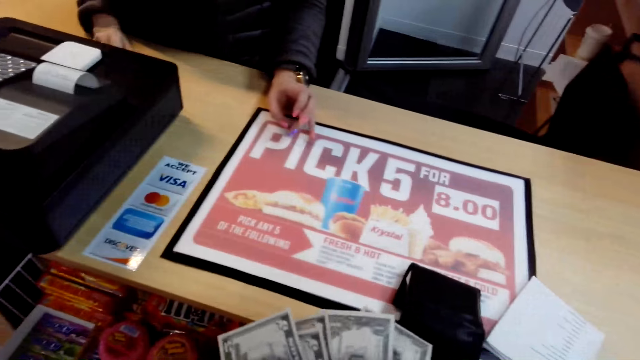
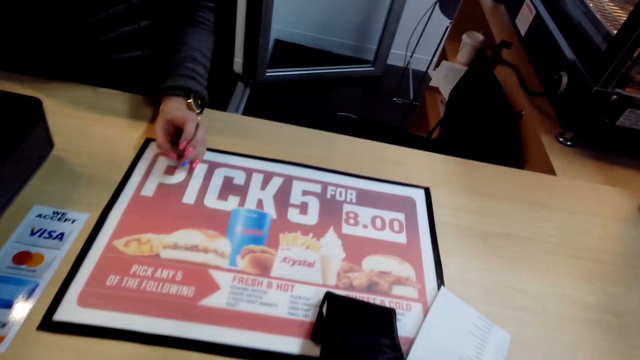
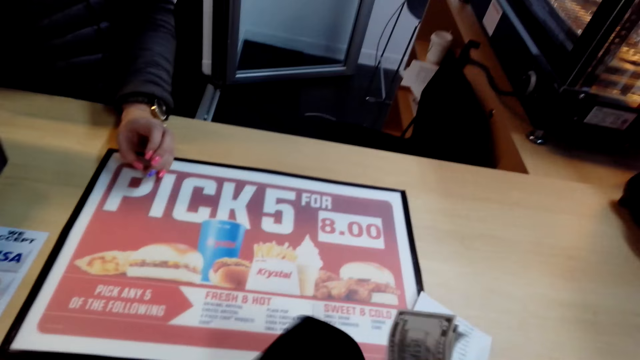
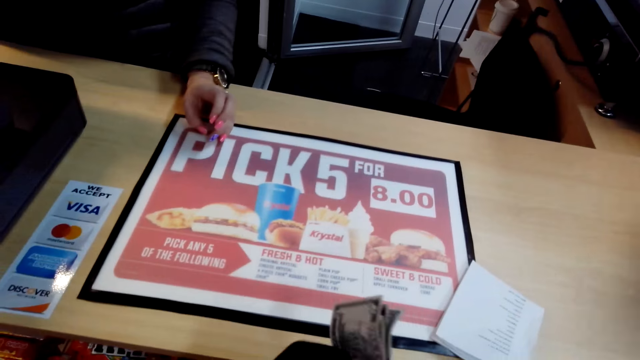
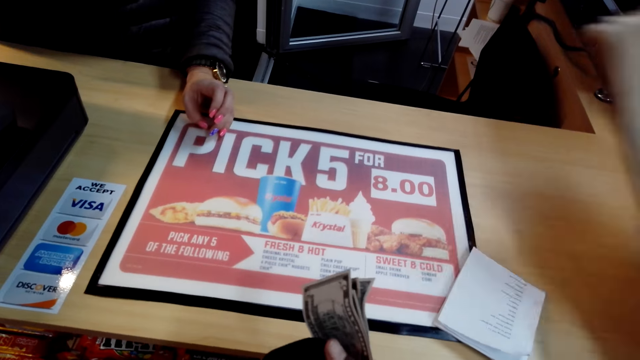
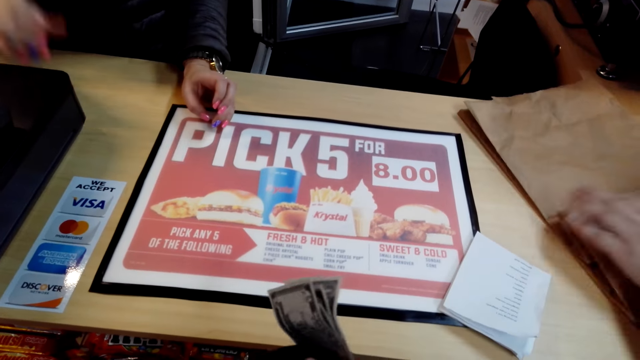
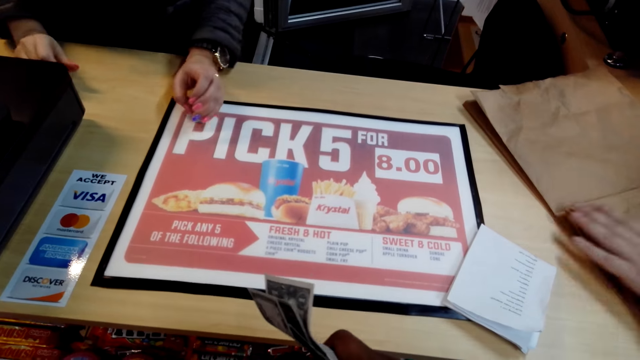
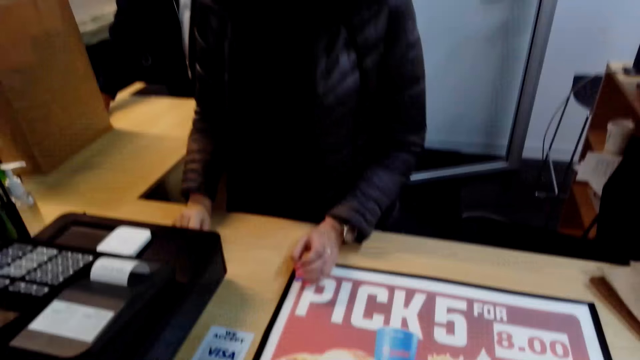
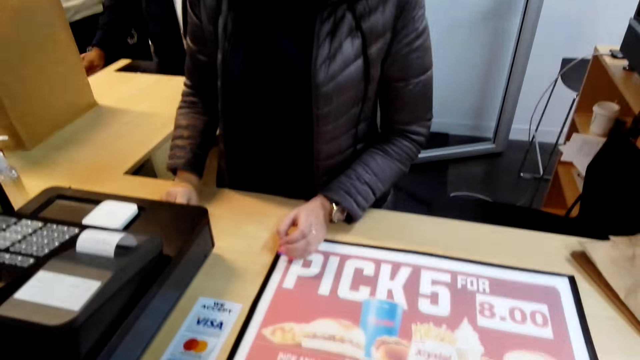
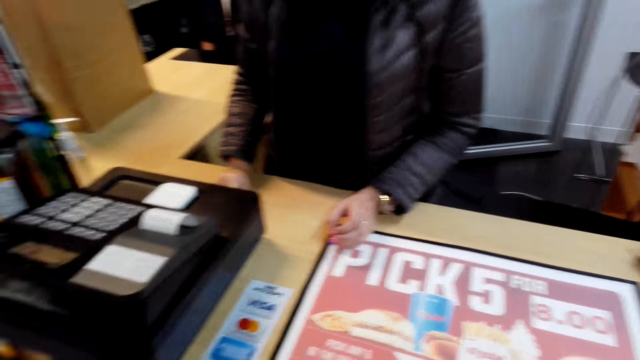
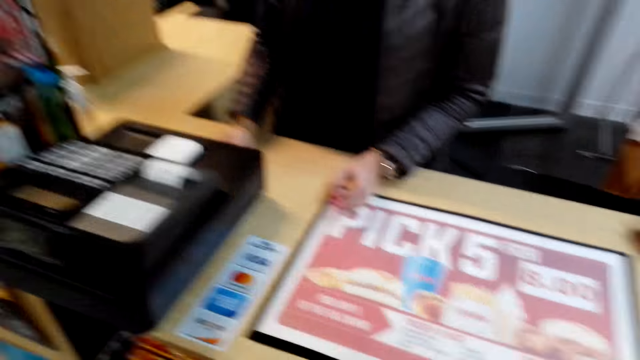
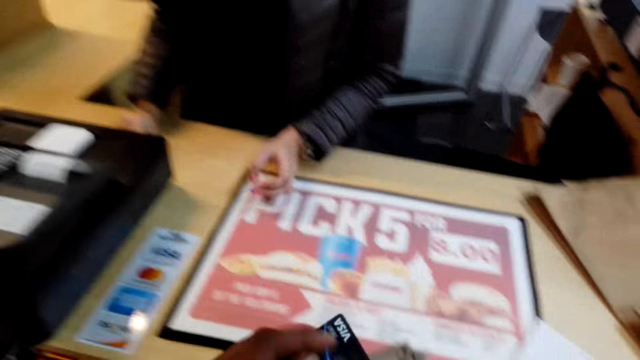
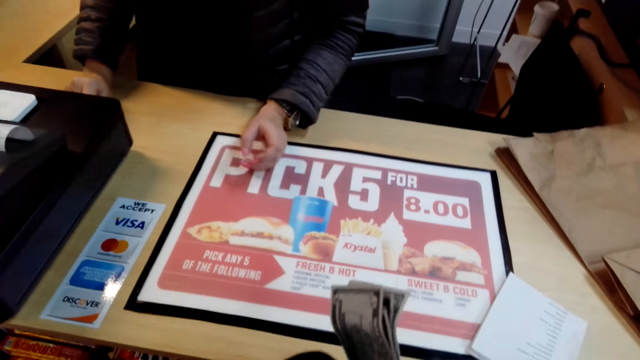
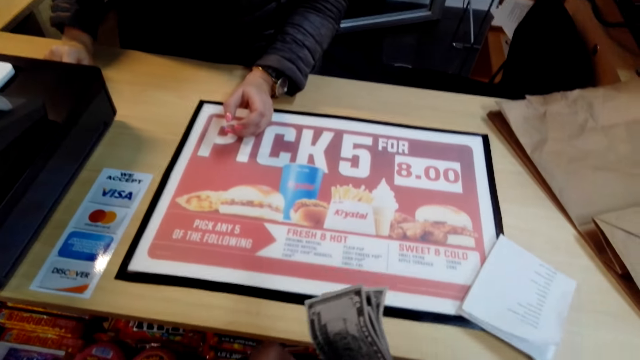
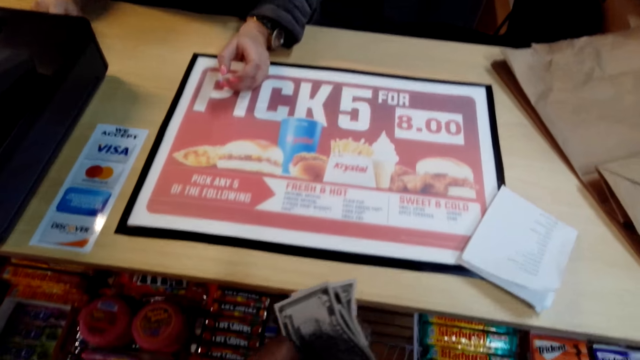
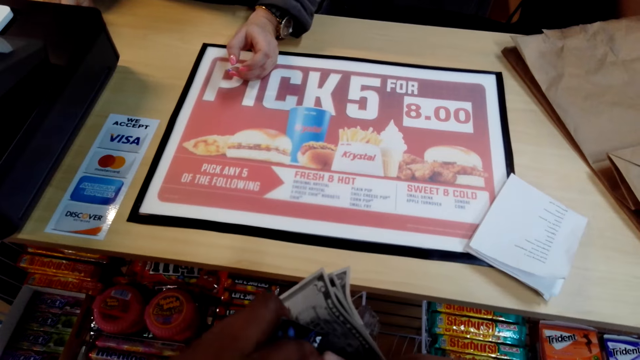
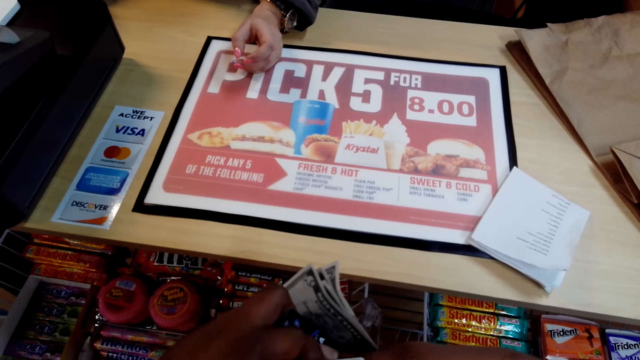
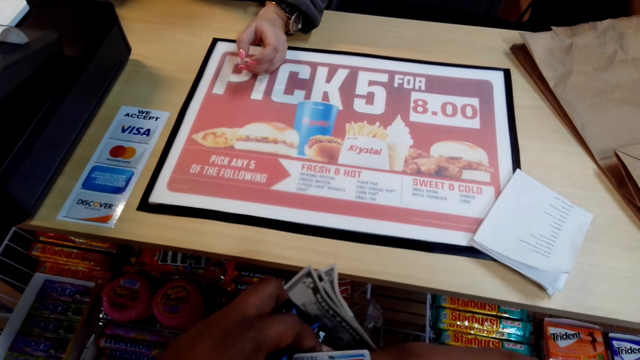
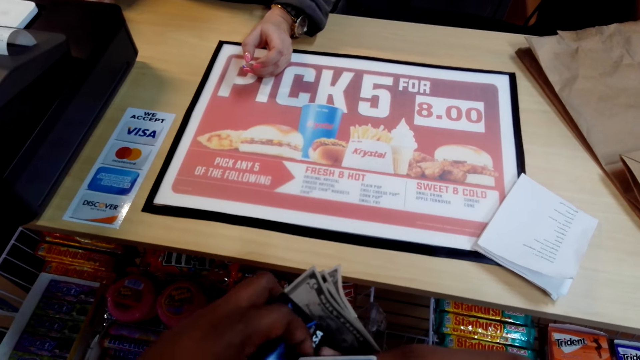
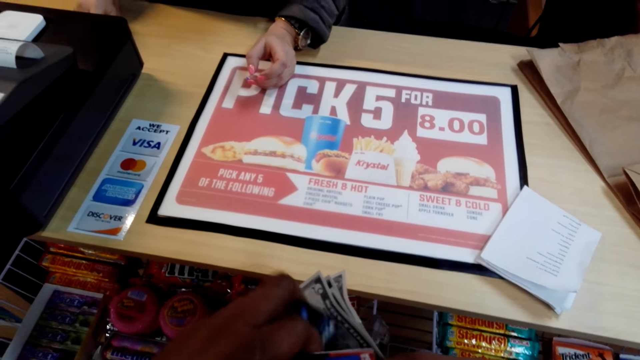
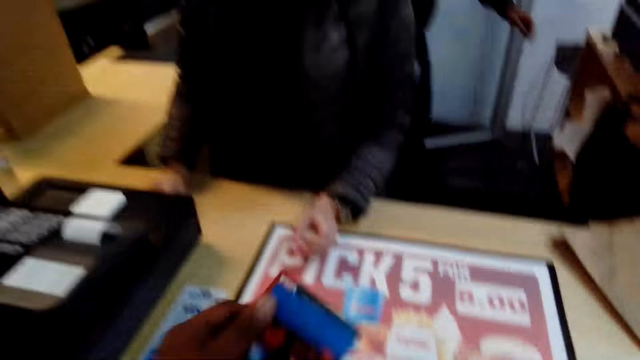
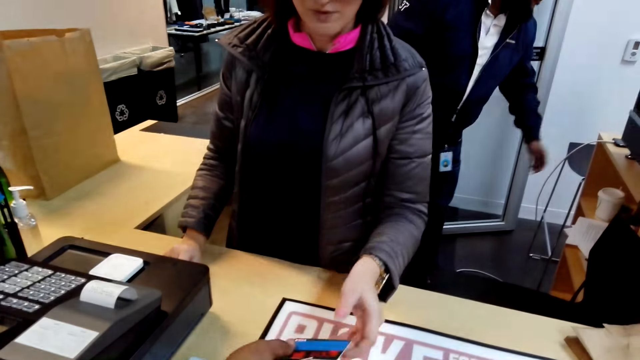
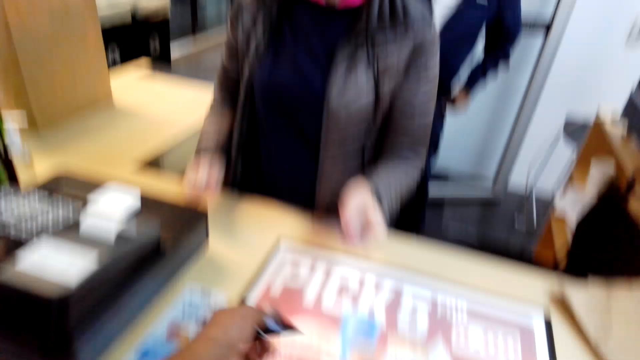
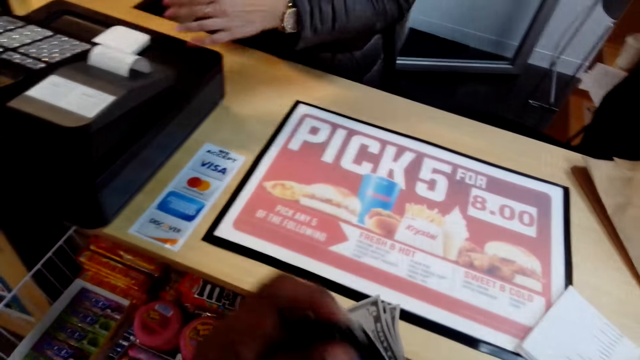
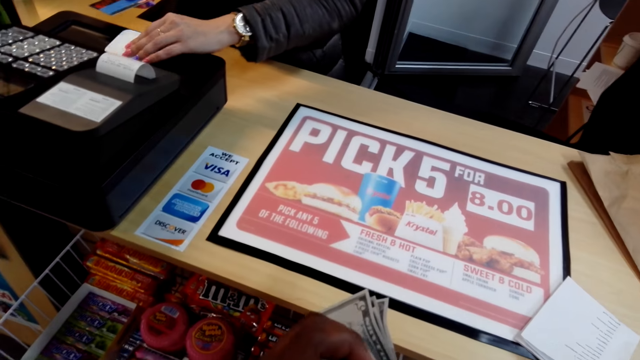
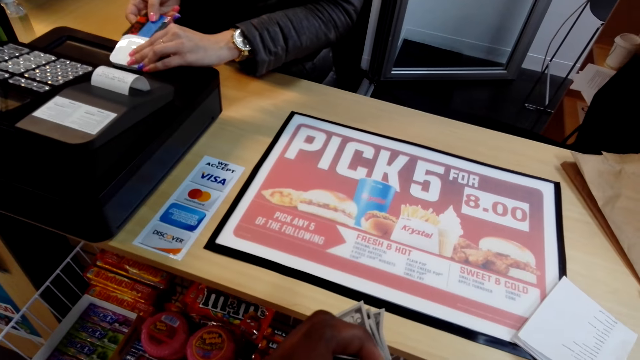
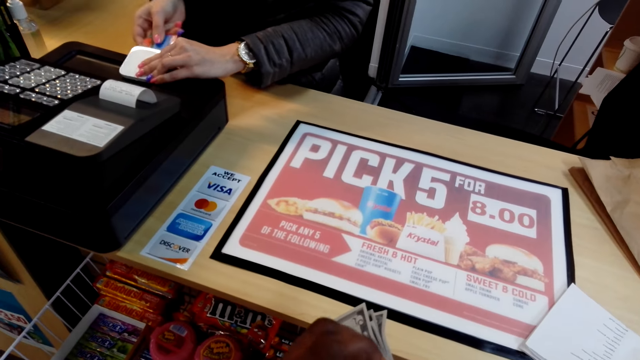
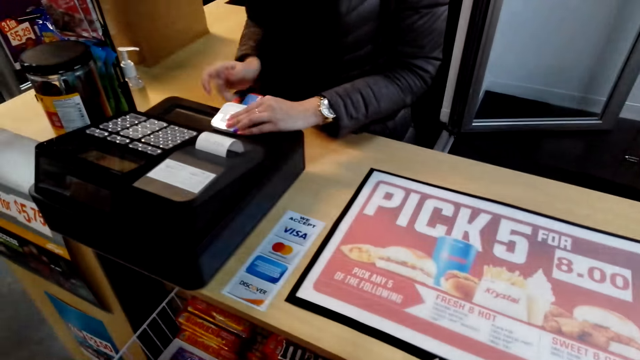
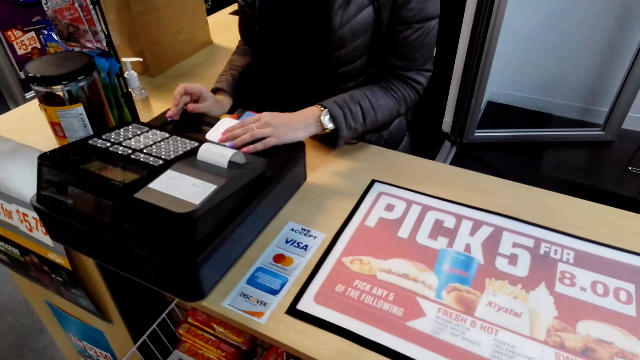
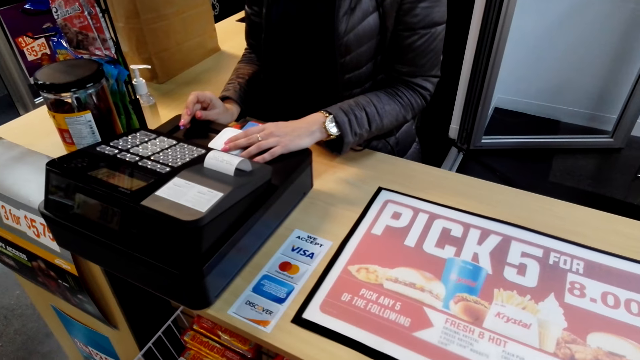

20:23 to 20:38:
The camera wearer converses with a woman. They pick up the wallet and converse with the woman. They give the woman the debit card. They pick up the card. The woman takes the card. The camera wearer puts the money in the wallet. The woman uses the cashier machine.

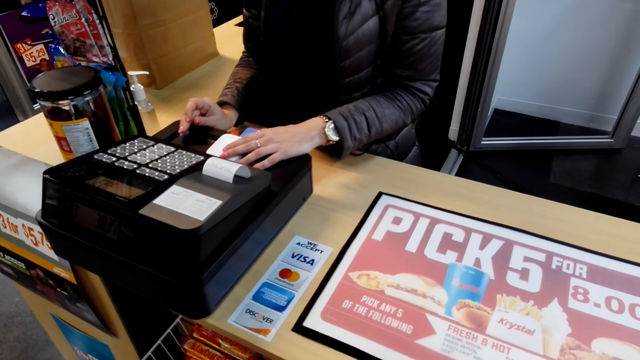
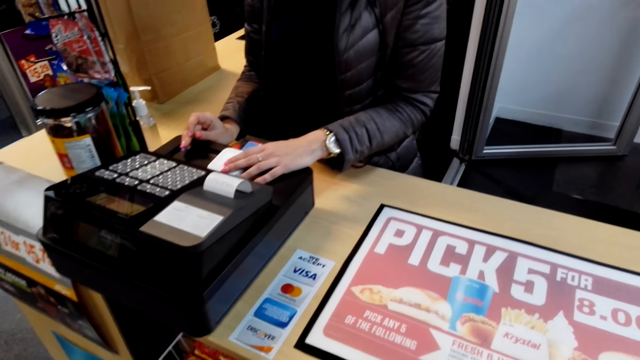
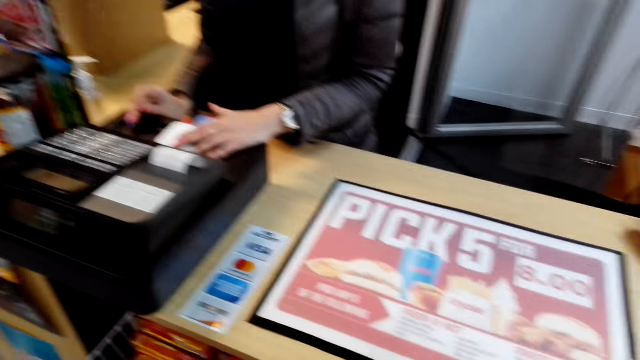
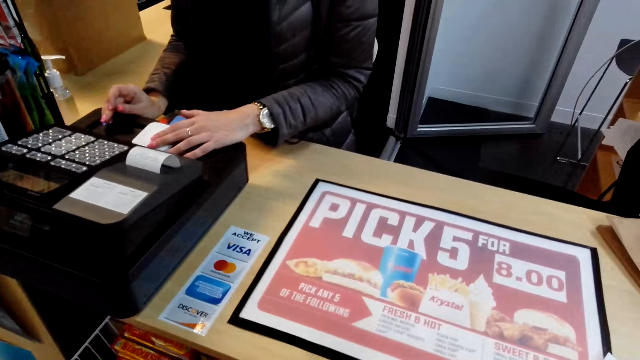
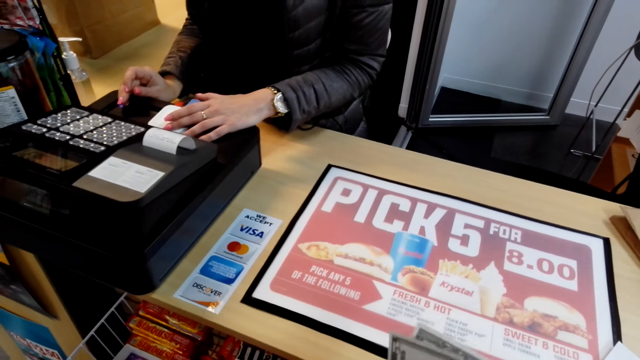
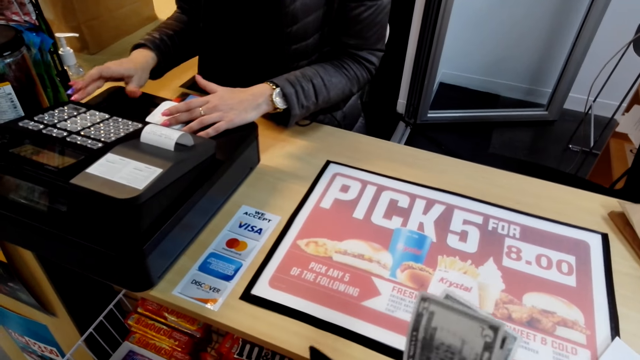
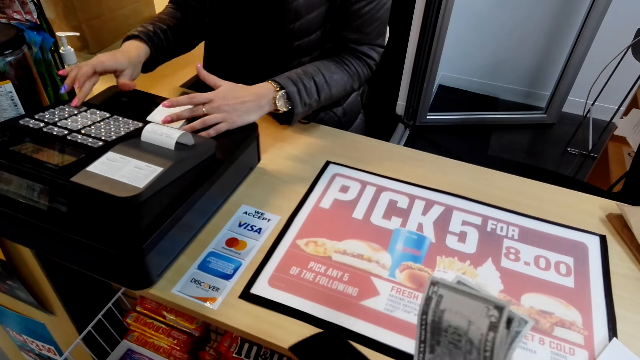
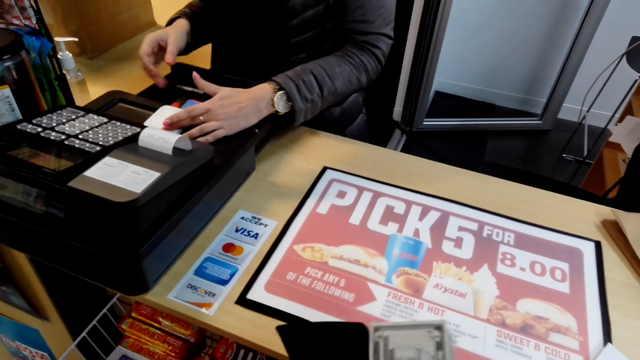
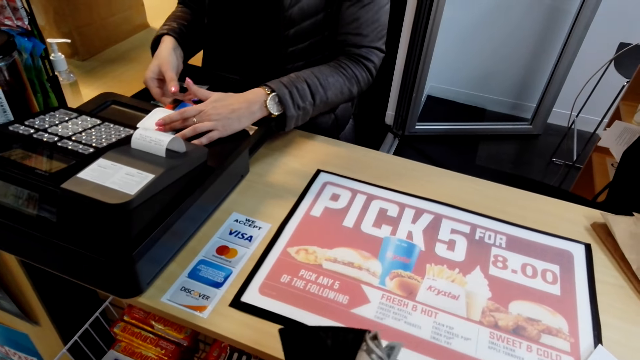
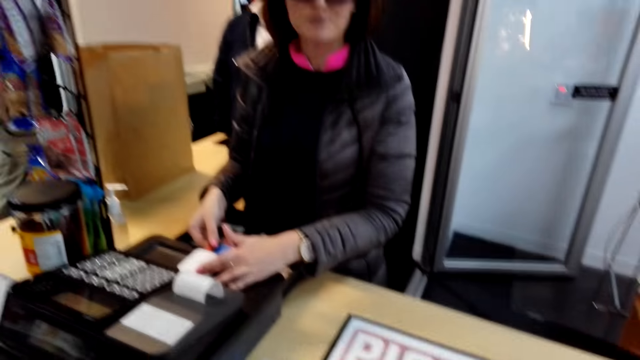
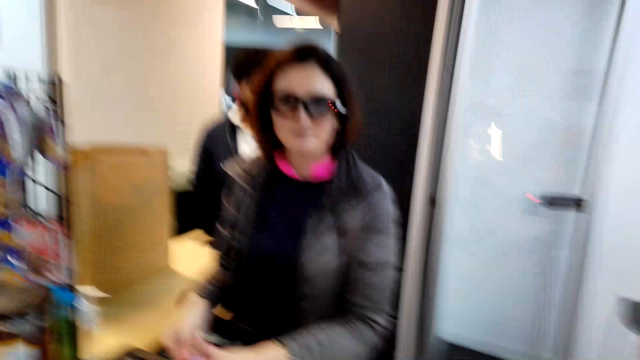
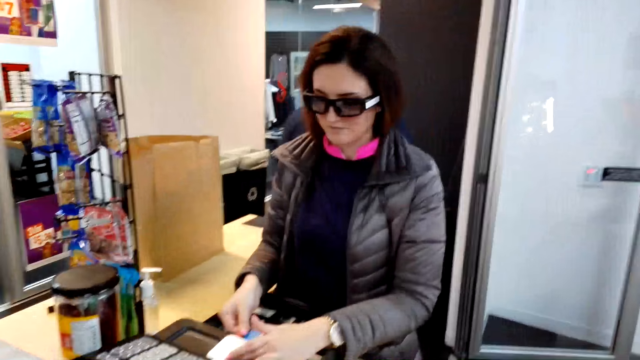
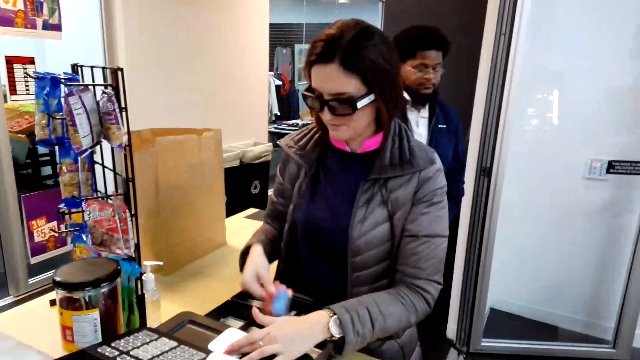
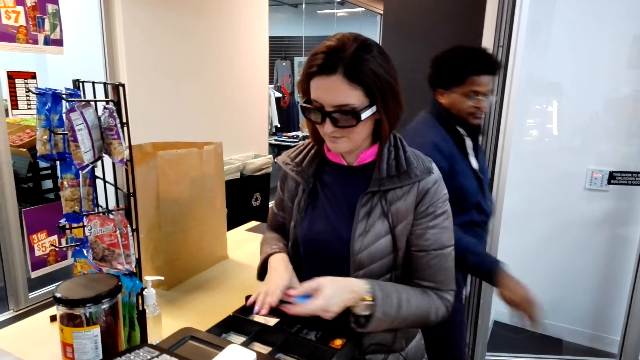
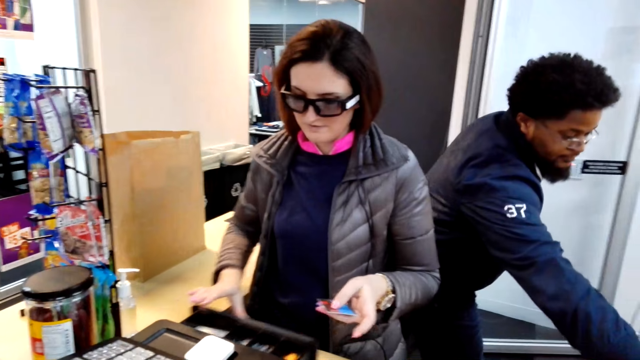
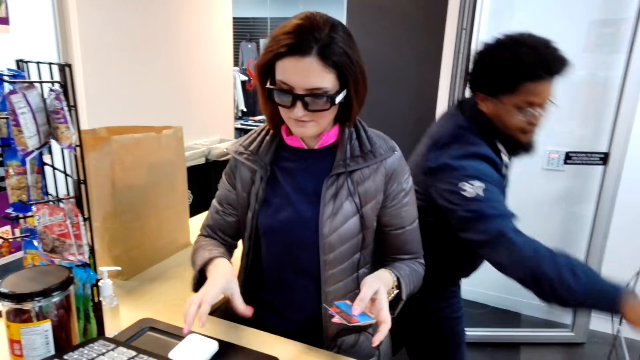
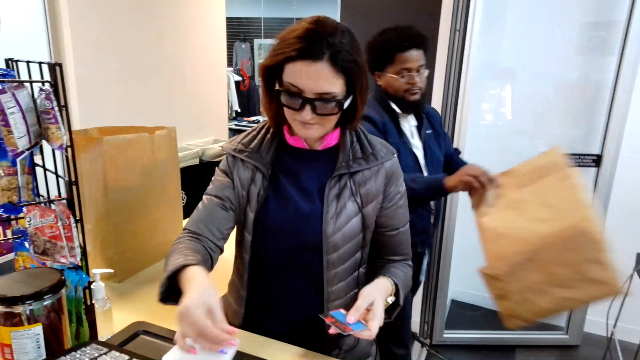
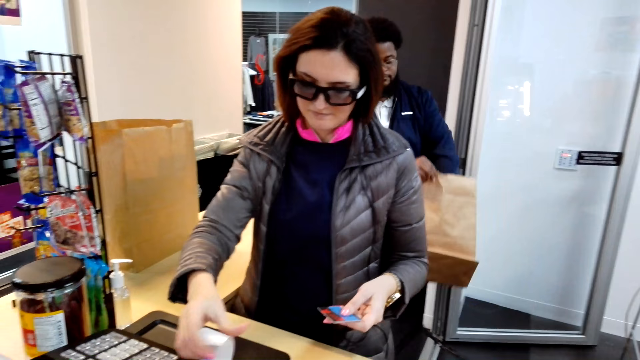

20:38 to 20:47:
The camera wearer places cash in the wallet. A woman operates the cashier machine. The camera wearer converses with the woman. A man picks up a shopping bag. The woman operates the cashier machine.
